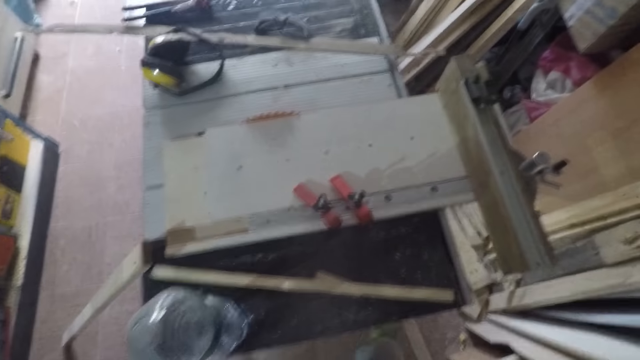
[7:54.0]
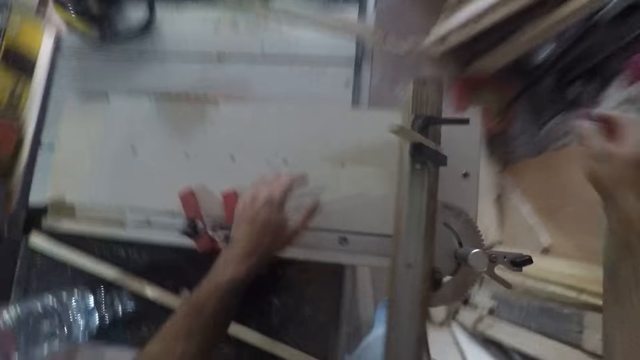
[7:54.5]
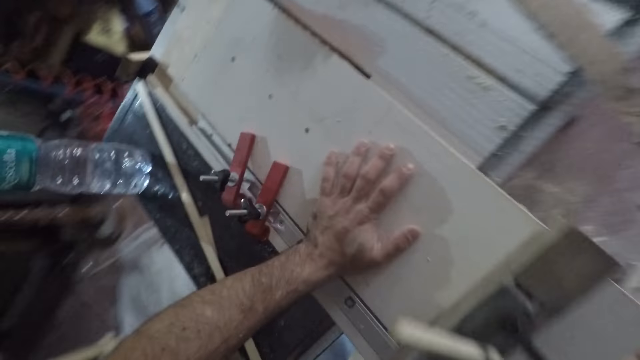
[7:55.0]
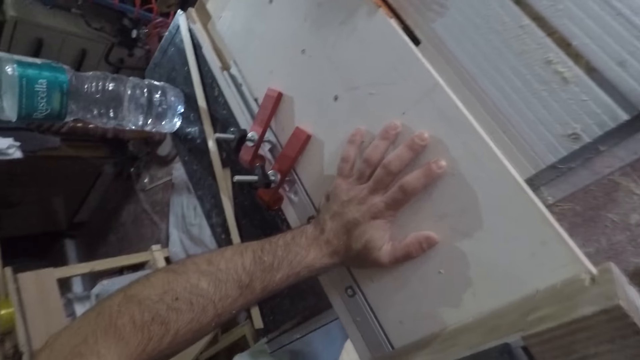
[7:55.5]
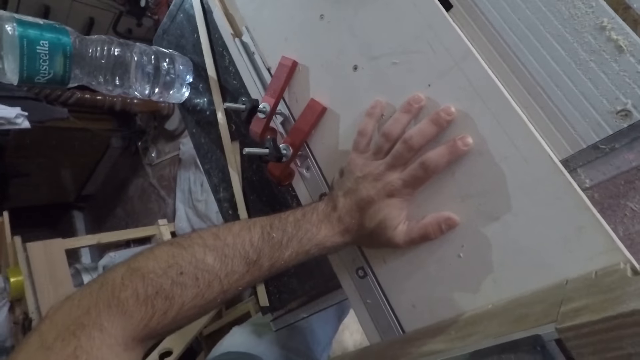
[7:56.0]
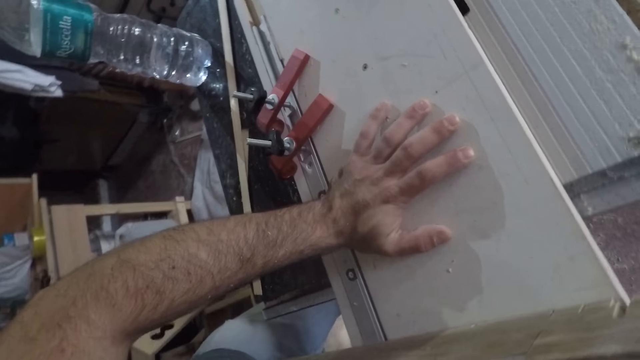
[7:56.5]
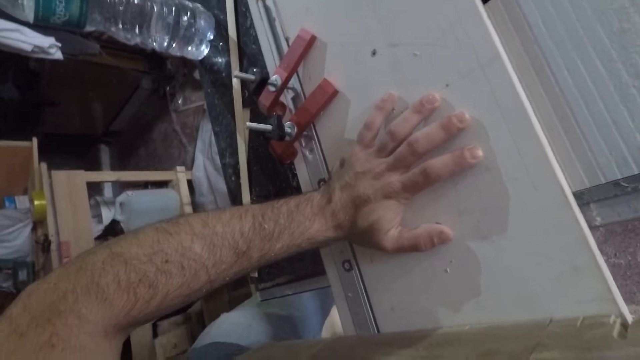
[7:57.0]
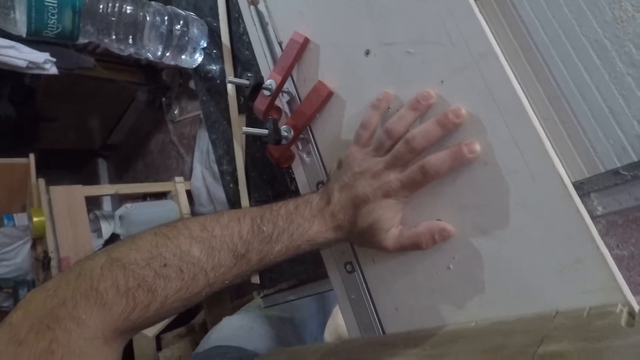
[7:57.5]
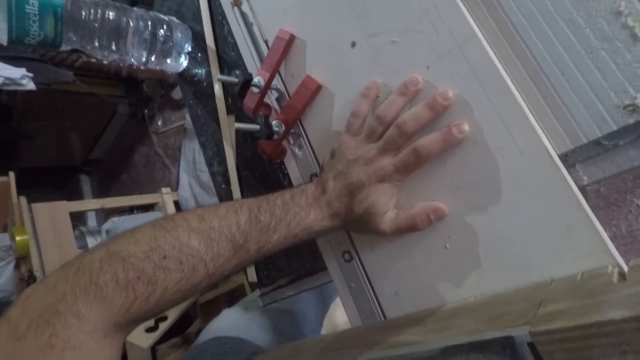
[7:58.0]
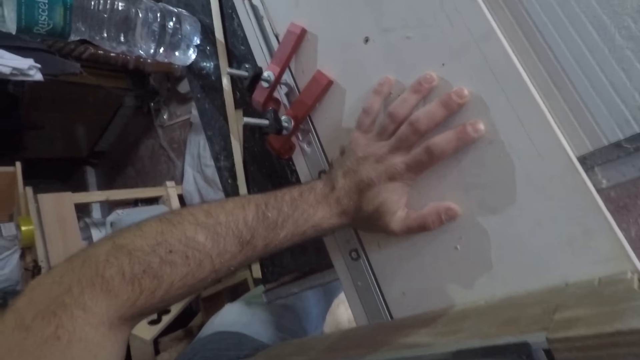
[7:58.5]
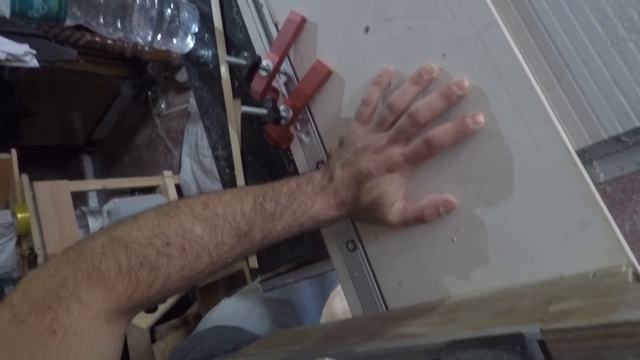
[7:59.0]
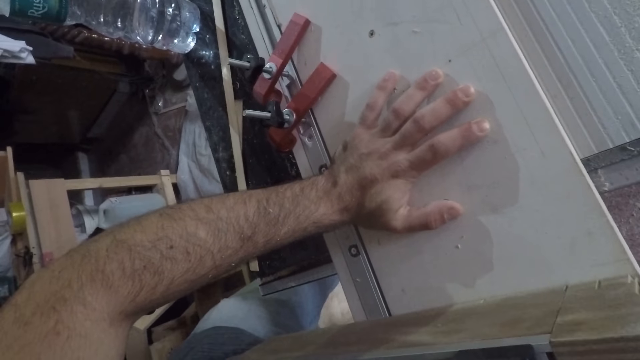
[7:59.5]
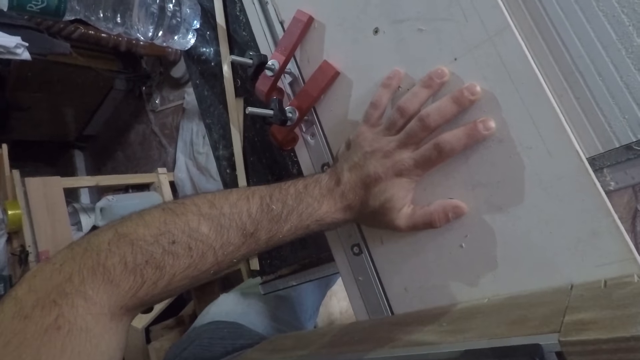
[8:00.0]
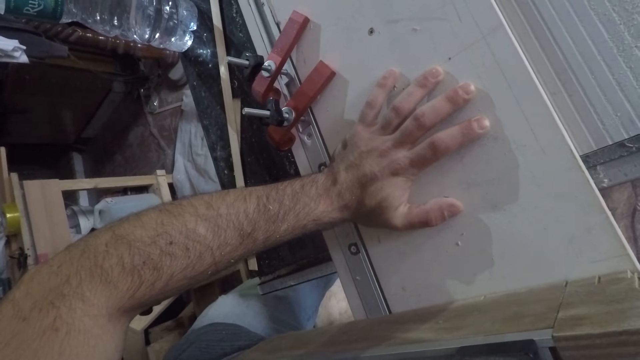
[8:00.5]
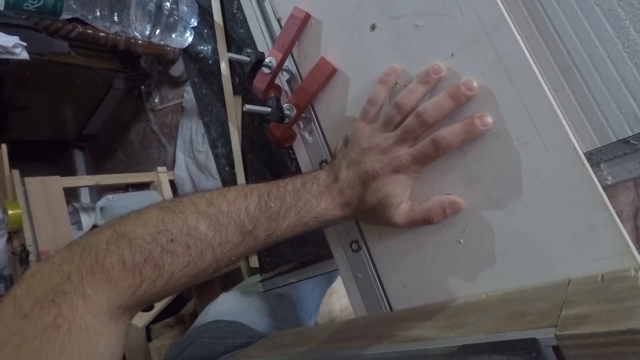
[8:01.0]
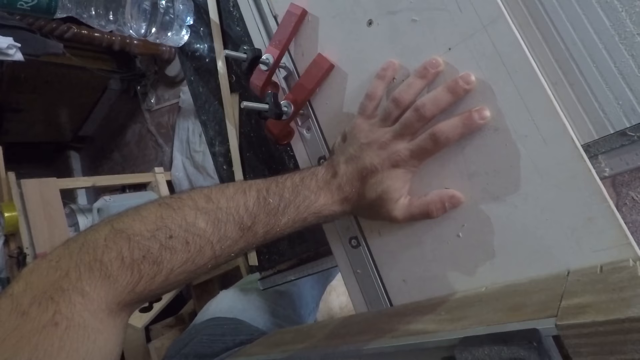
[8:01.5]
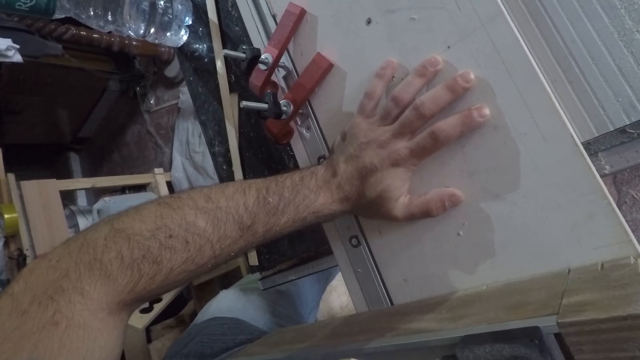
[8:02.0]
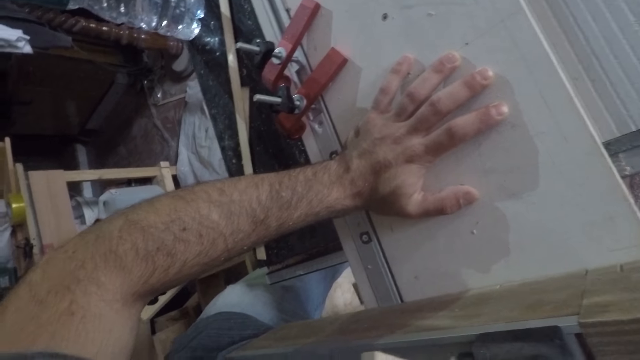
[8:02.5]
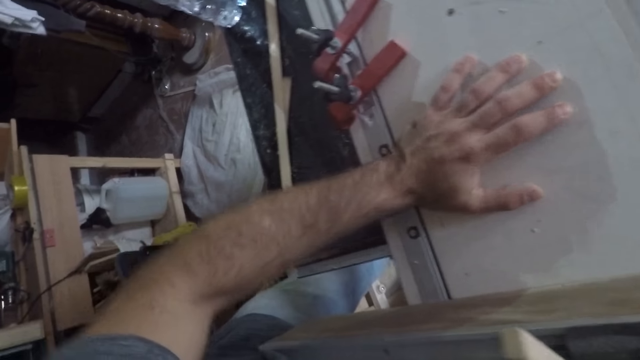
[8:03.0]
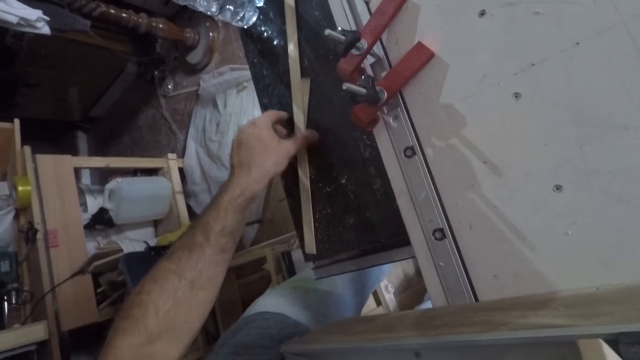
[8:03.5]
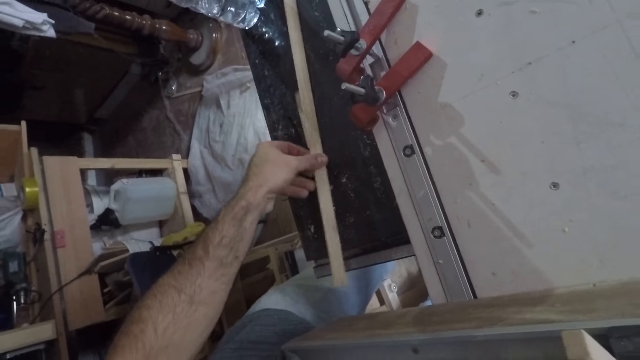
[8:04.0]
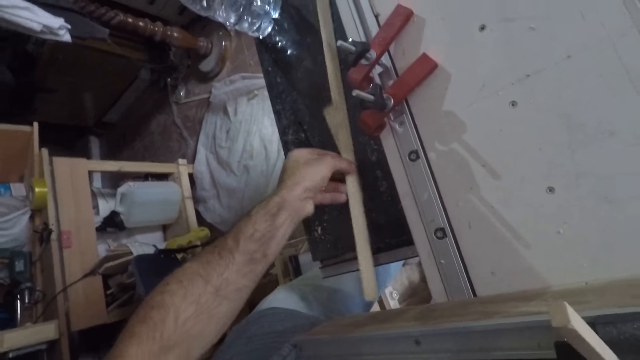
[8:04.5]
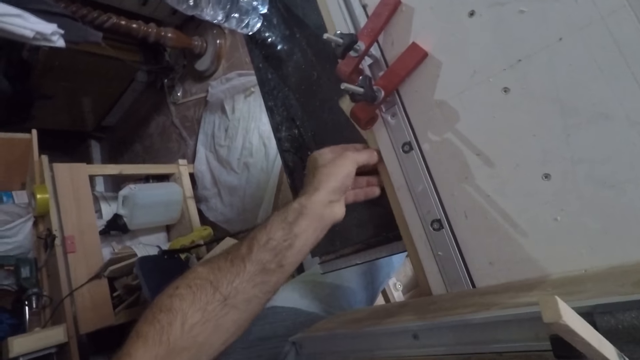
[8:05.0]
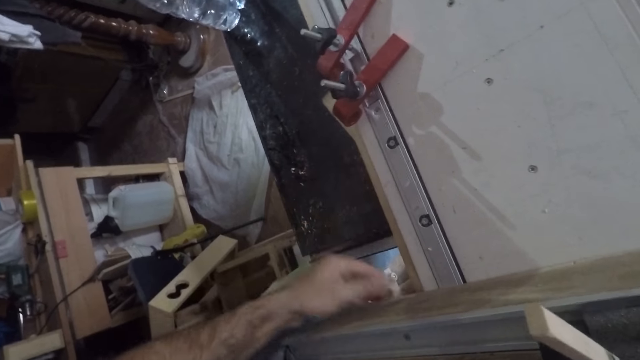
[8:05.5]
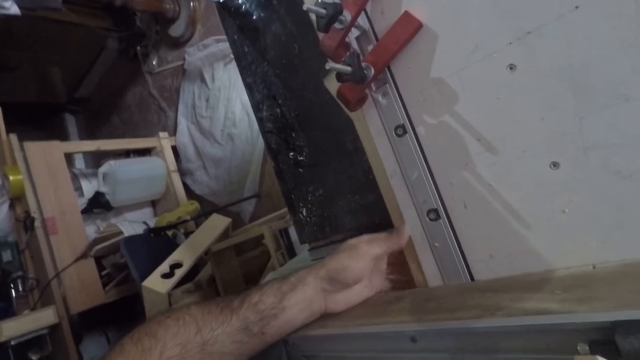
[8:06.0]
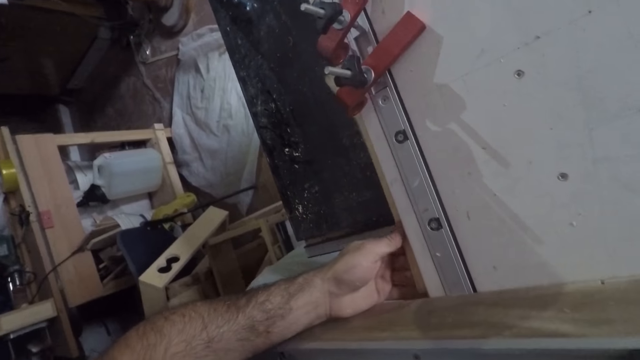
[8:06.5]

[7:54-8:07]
The camera wearer places his left hand on the tool. He lifts his left hand from the tool. He puts some pieces of wood under the tool.

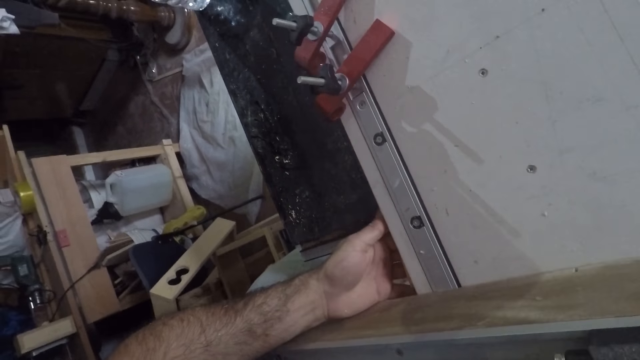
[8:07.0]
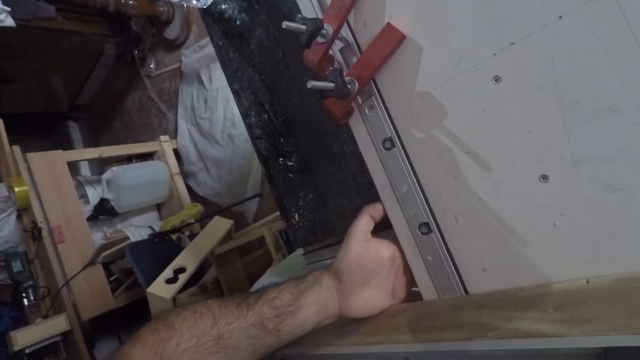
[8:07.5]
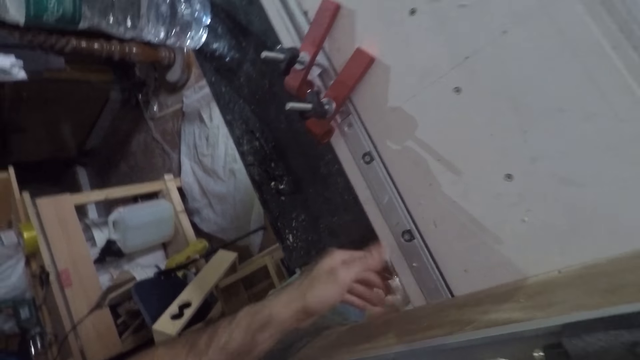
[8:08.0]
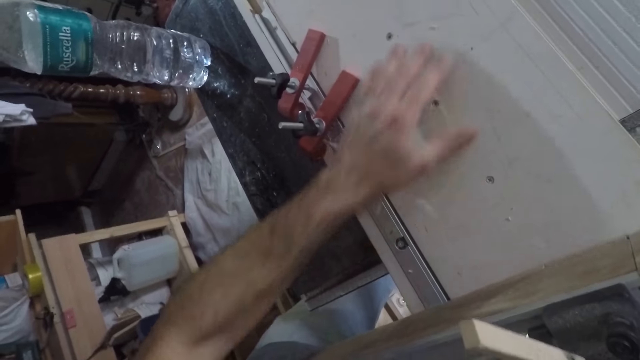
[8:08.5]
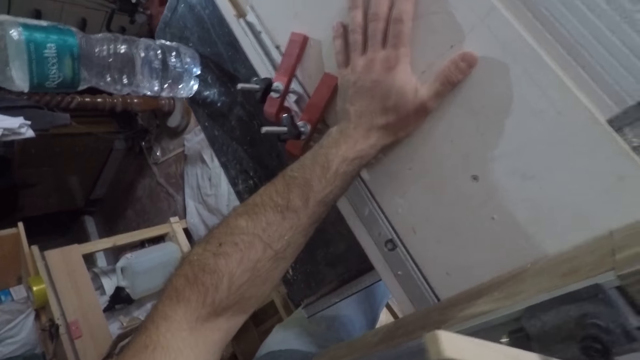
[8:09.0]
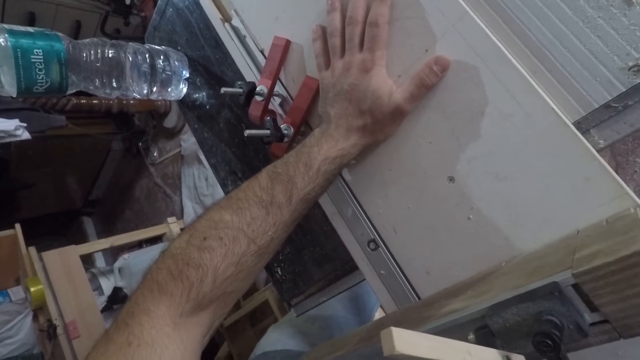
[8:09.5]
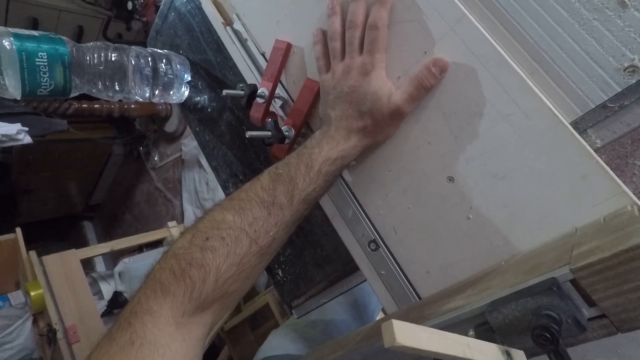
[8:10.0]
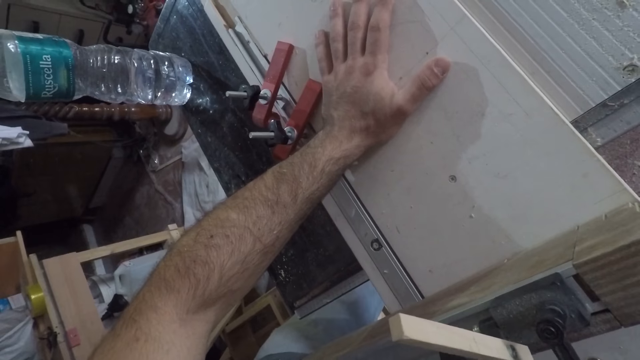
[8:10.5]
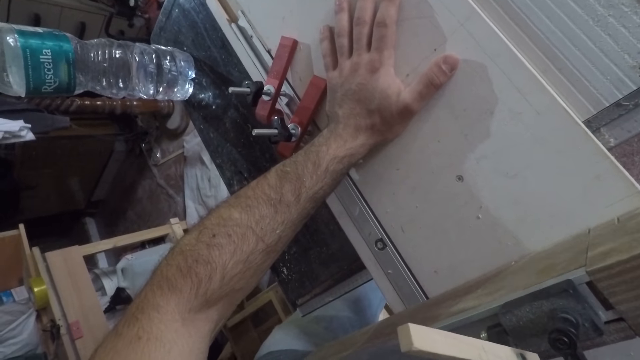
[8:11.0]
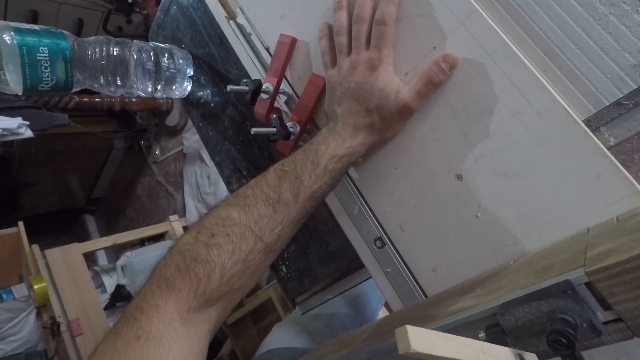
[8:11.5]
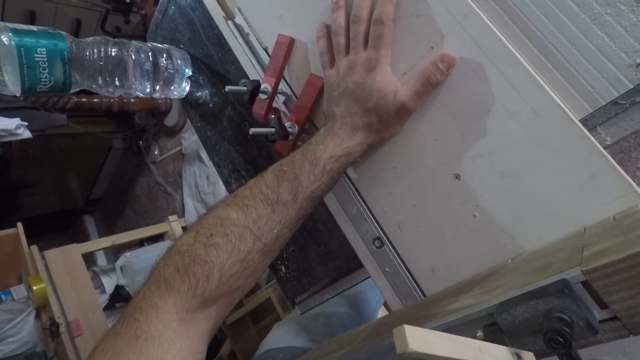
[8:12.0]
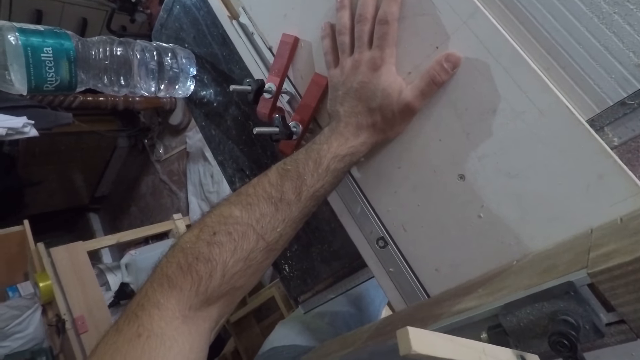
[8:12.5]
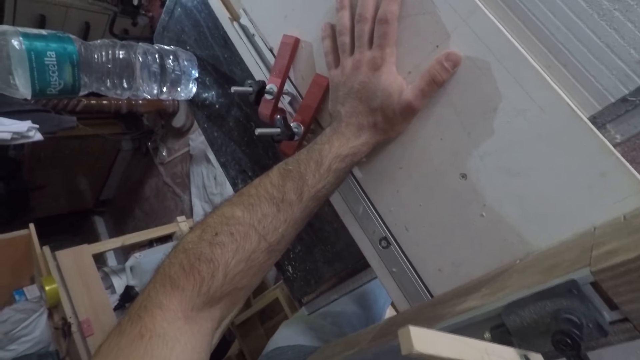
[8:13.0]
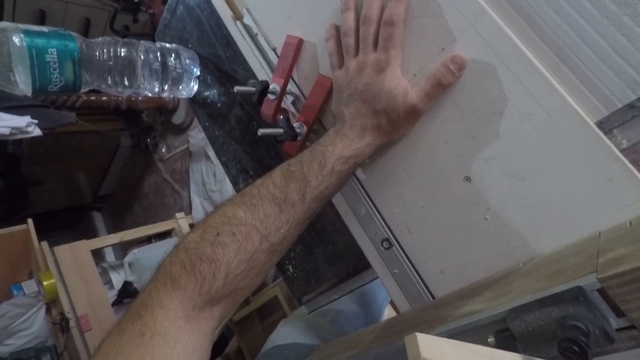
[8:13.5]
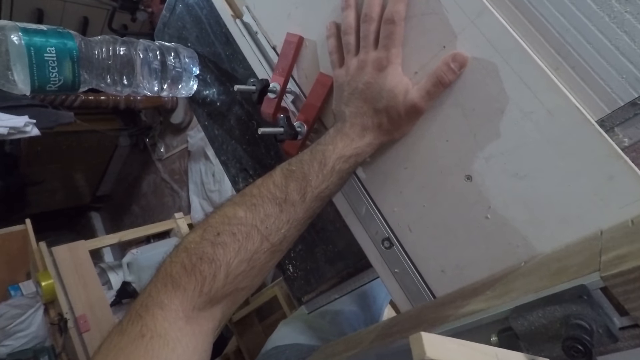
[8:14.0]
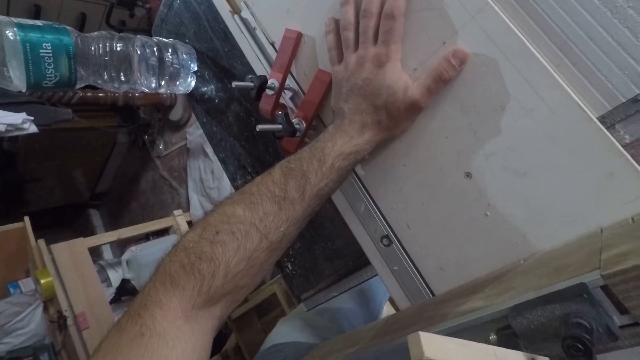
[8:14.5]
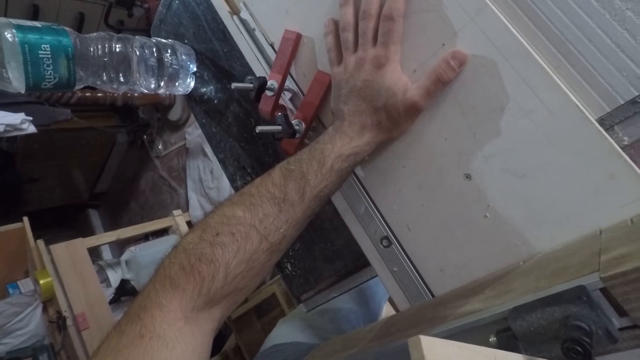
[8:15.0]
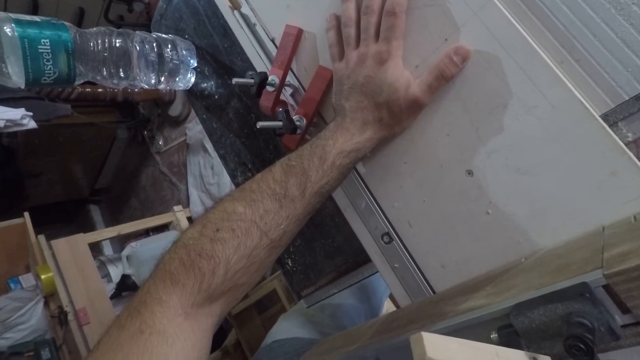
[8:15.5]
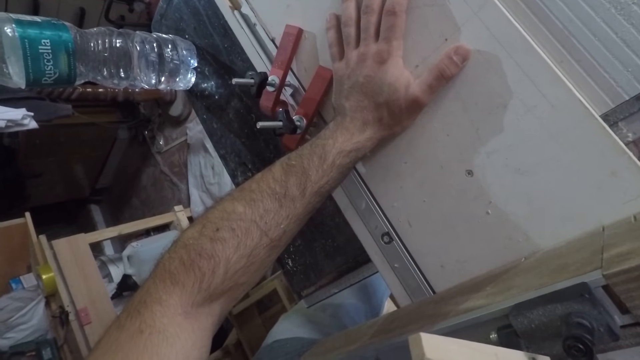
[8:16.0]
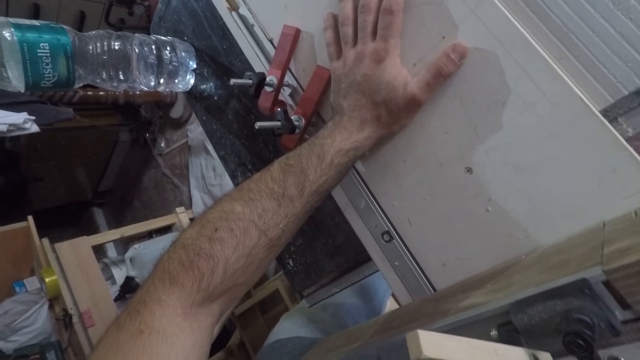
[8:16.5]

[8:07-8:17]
The camera wearer places his left hand on the tool.
